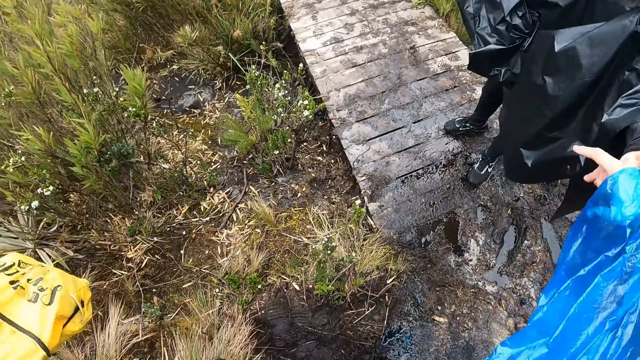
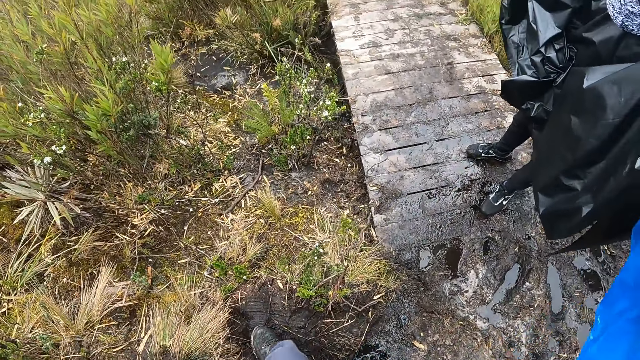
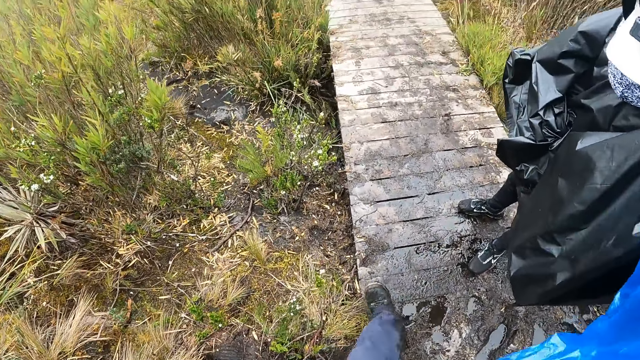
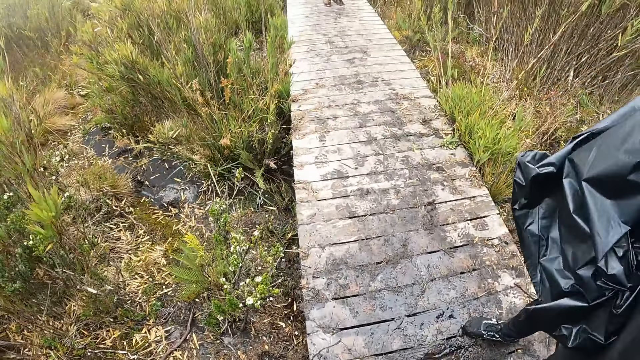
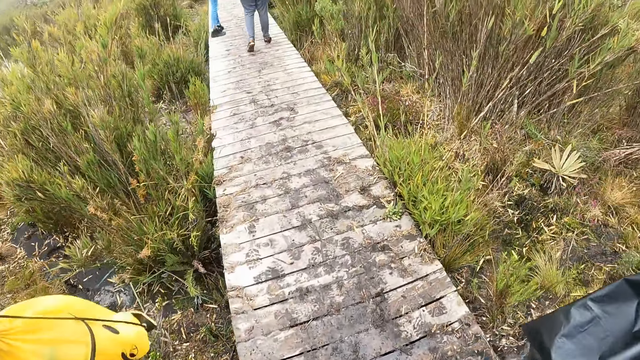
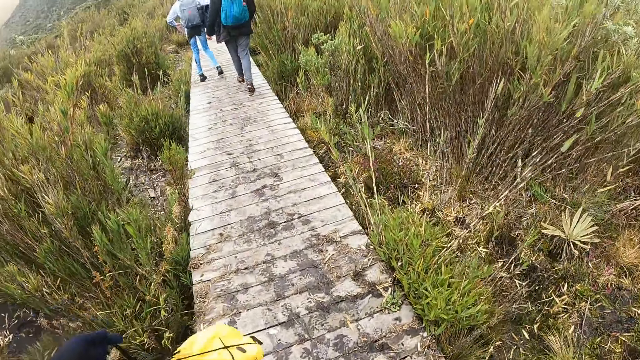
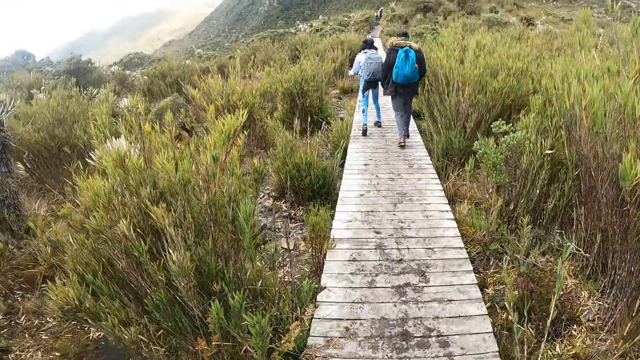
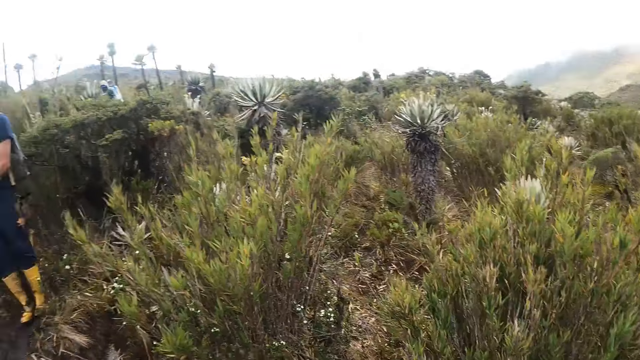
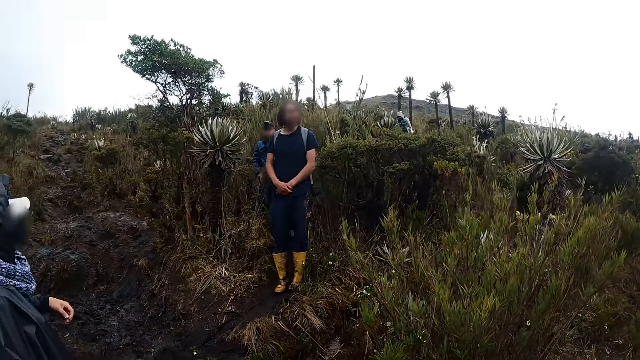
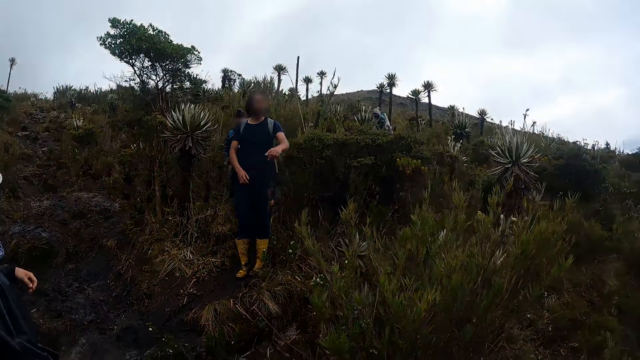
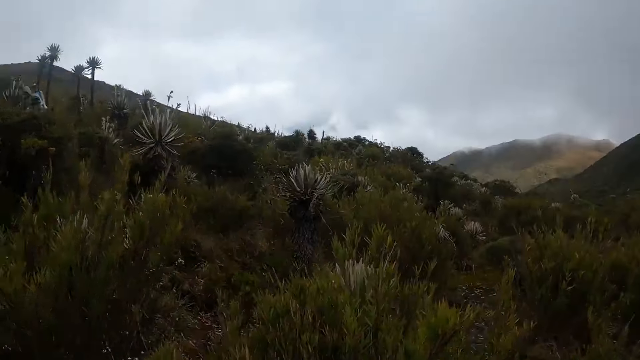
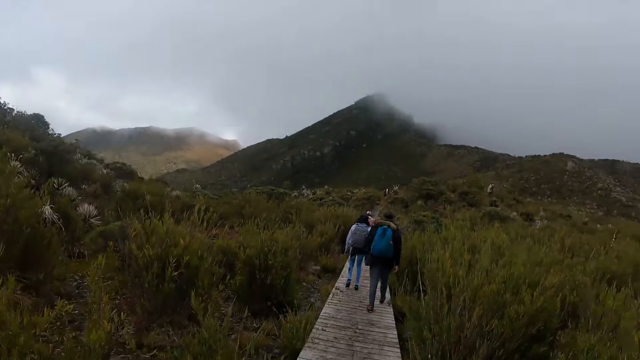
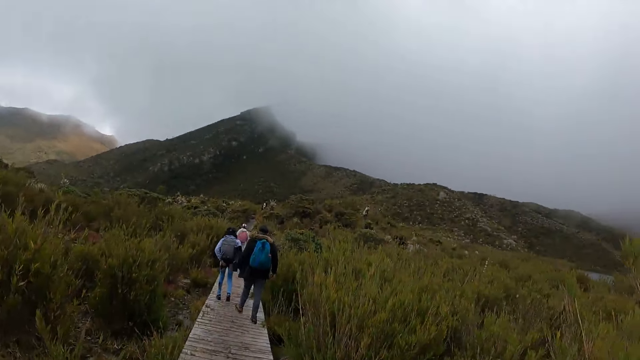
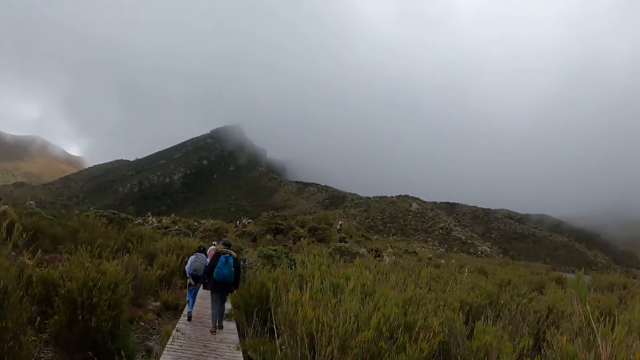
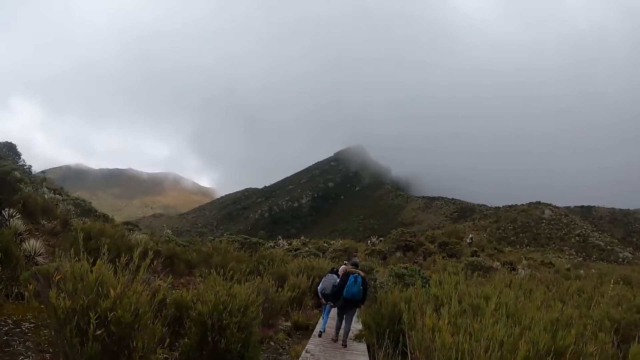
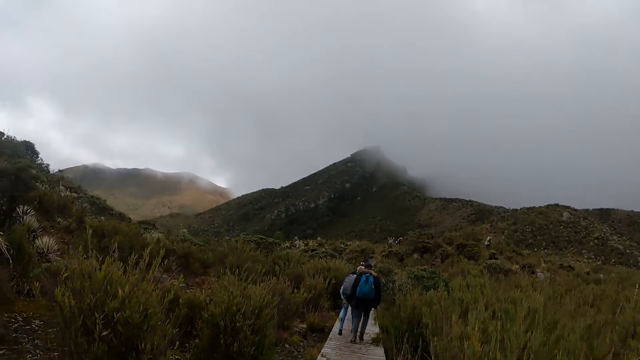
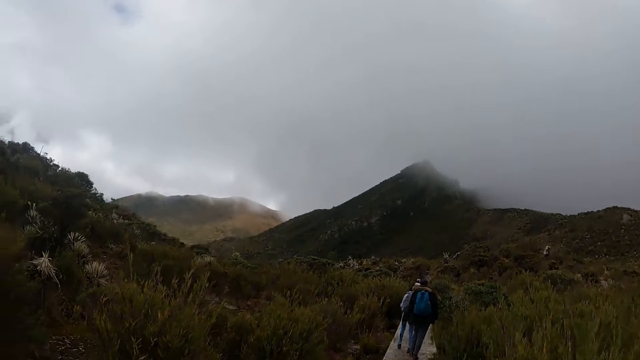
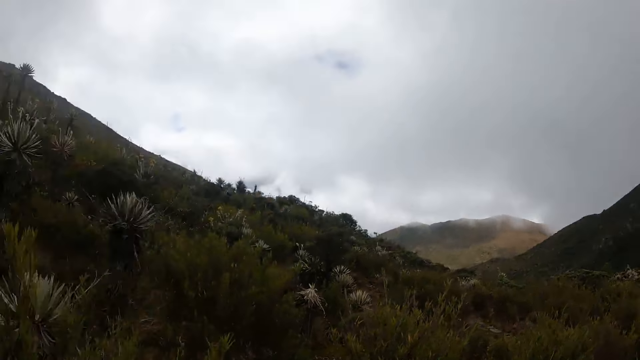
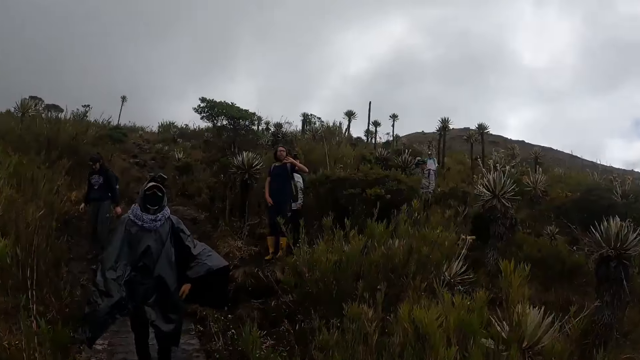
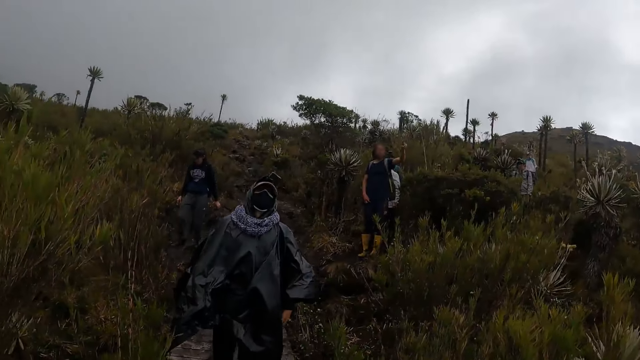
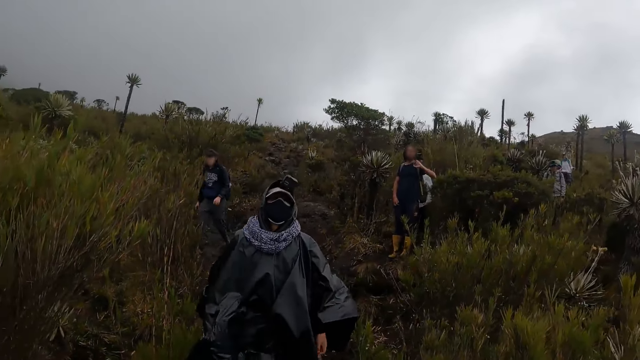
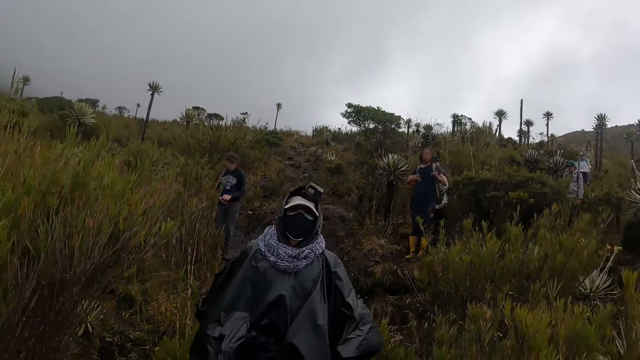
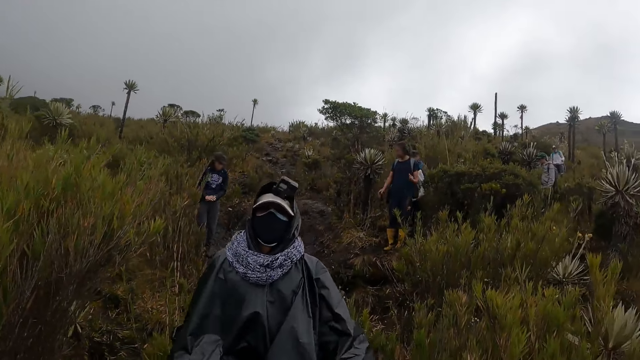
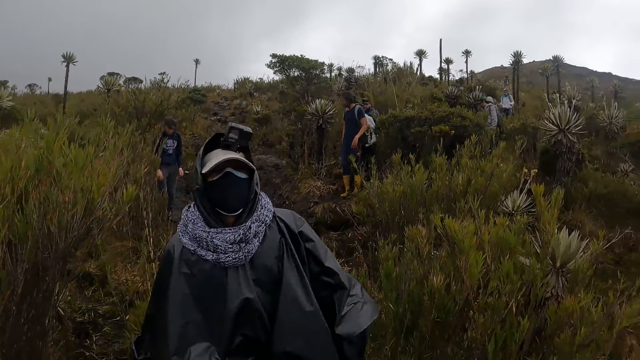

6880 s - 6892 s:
The camera wearer holds the left hand of a man with his right hand. He is assisted by the man. He walks on a wooden bridge. He looks around. He walks across the bridge.

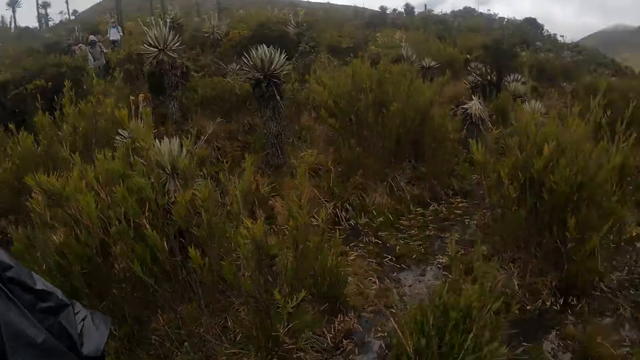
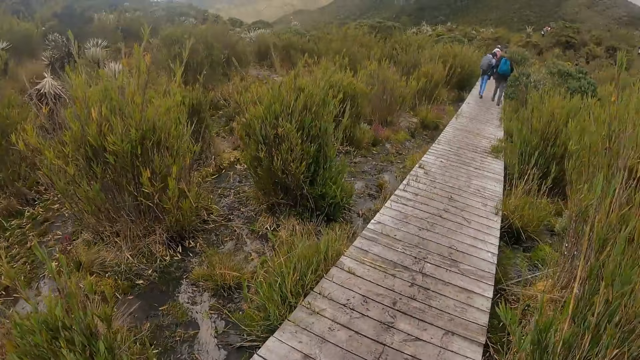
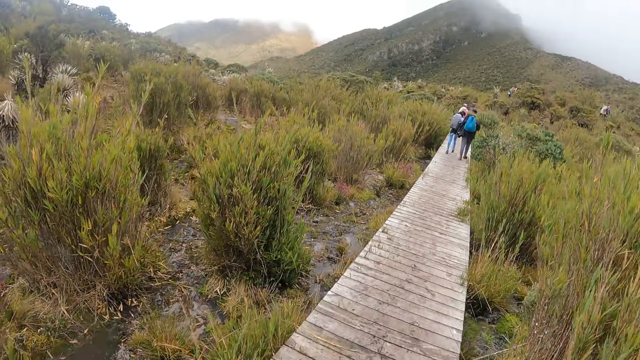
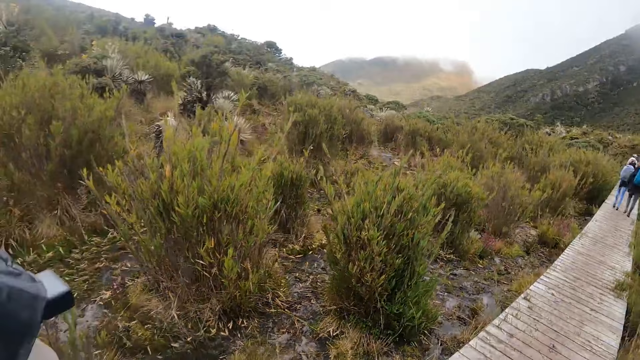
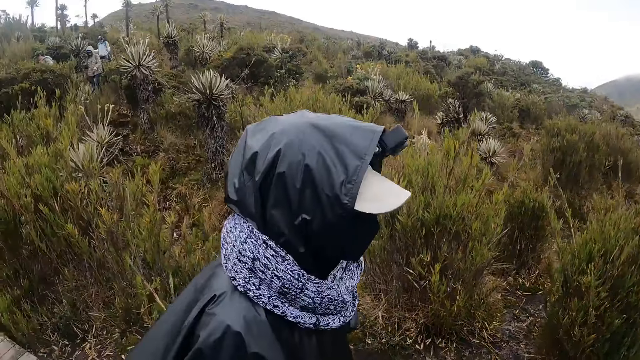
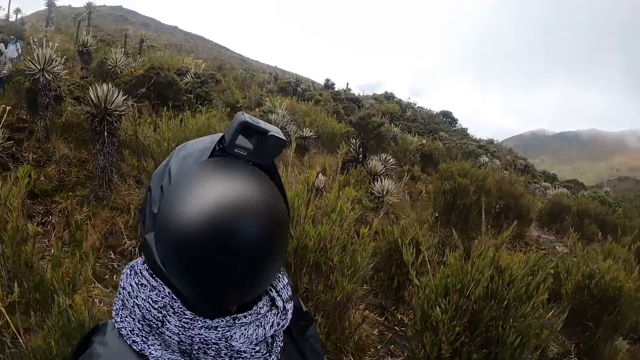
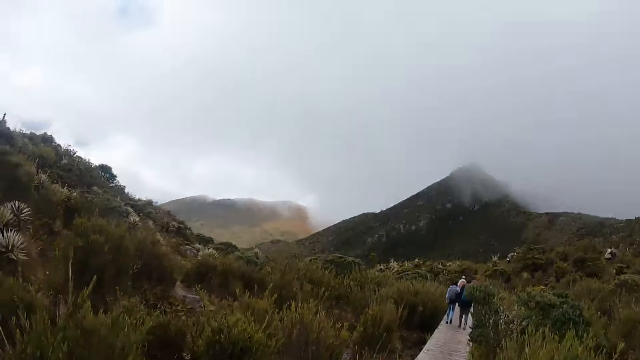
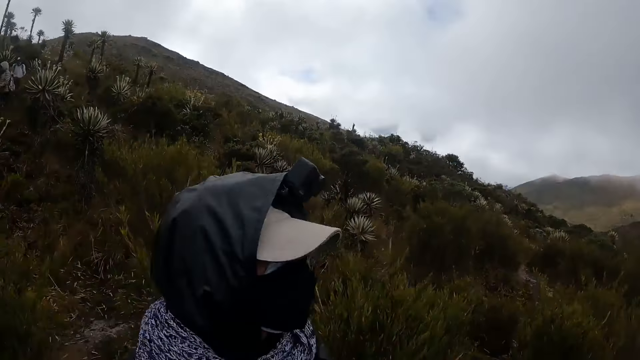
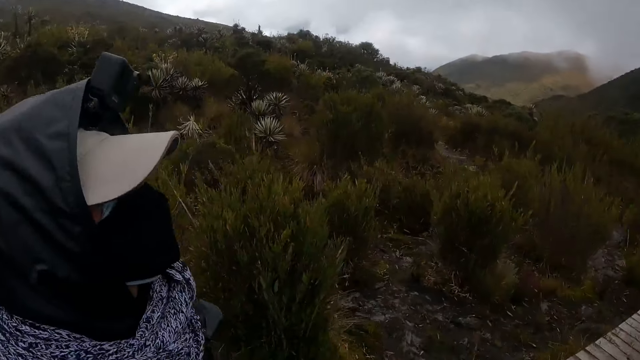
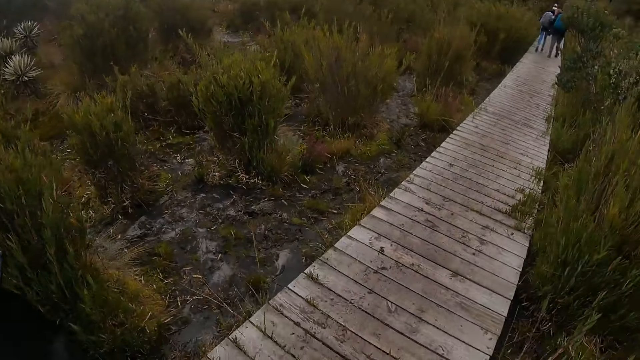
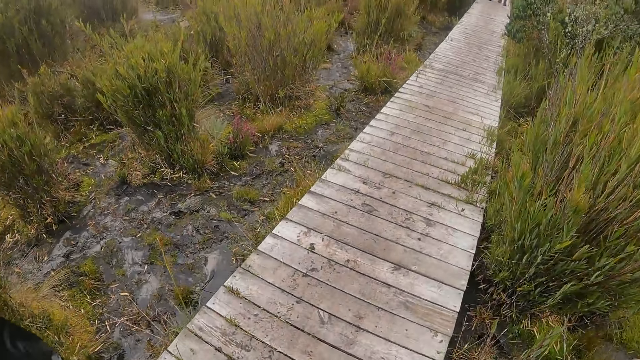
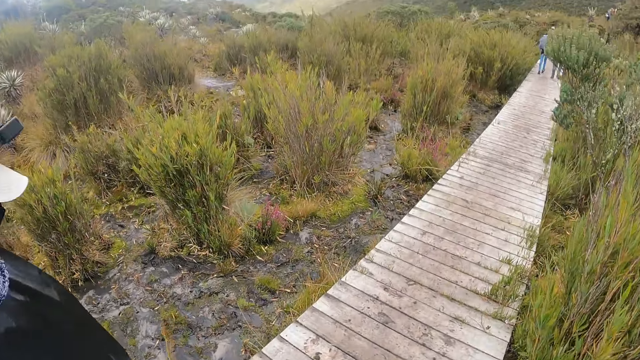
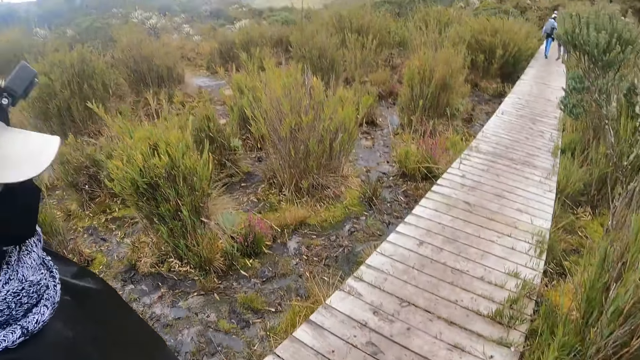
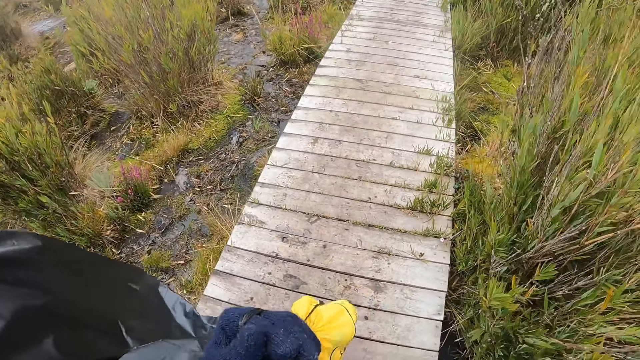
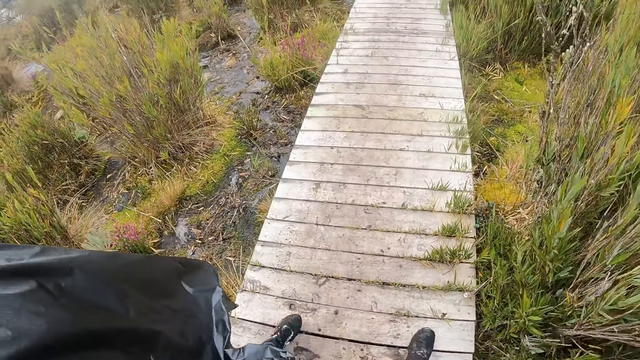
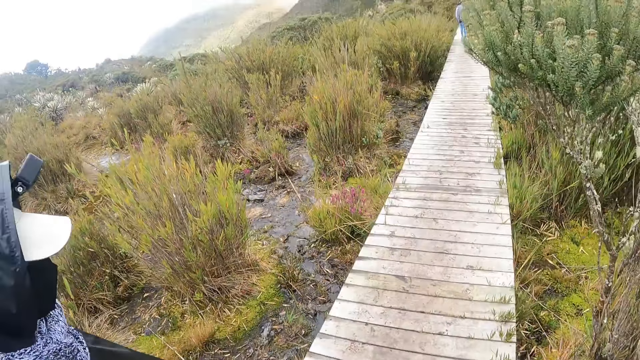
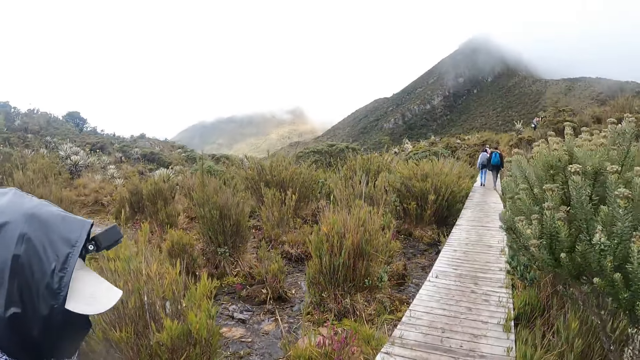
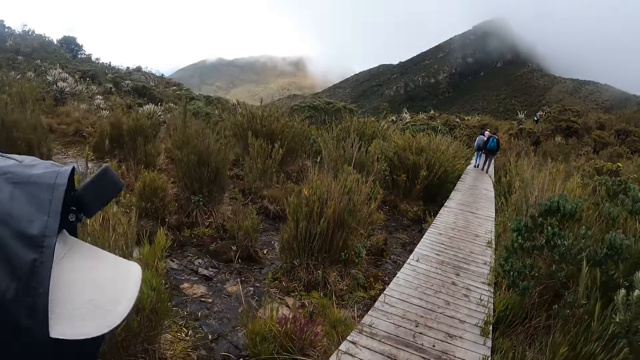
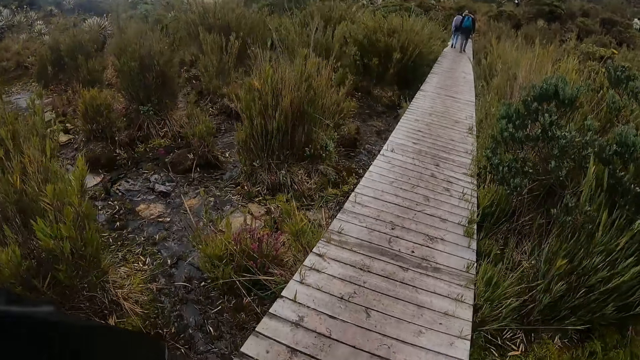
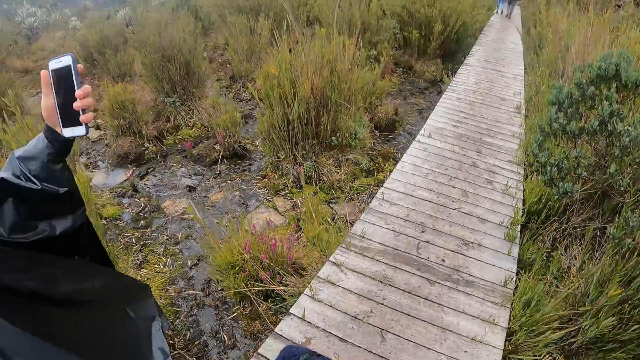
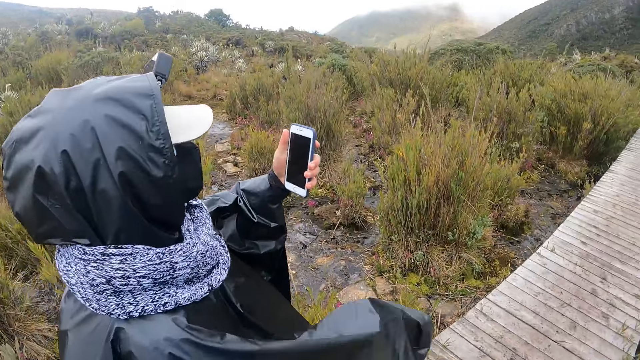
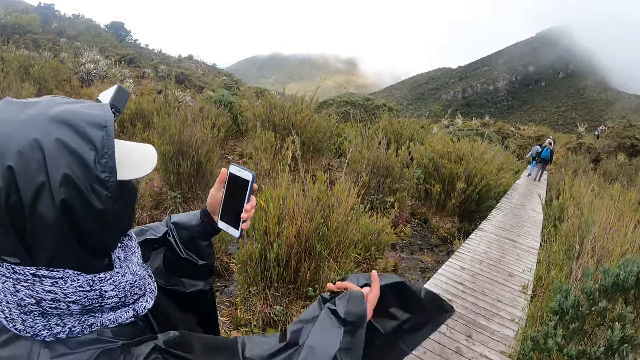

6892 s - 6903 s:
The camera wearer interacts with a man. The man raises a mobile phone in his left hand.
